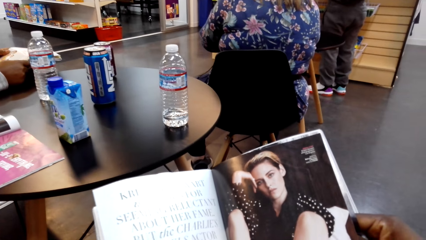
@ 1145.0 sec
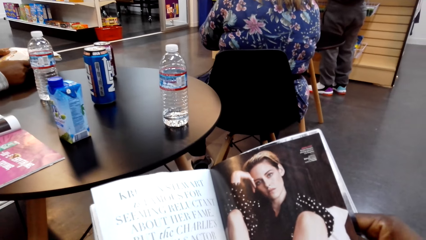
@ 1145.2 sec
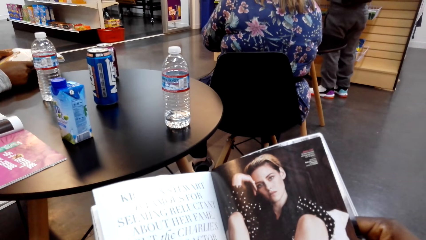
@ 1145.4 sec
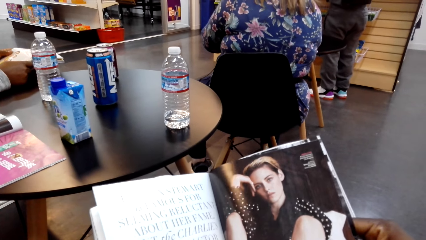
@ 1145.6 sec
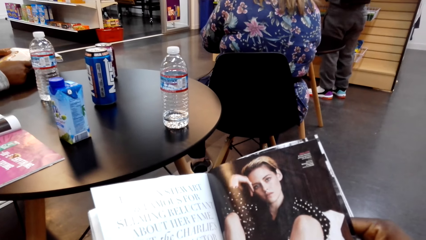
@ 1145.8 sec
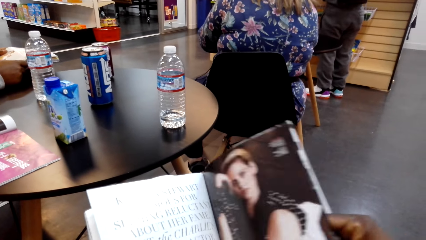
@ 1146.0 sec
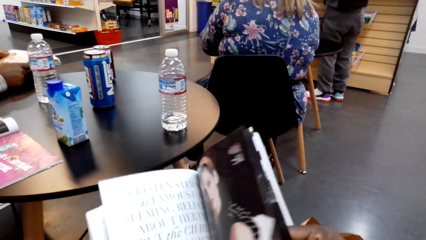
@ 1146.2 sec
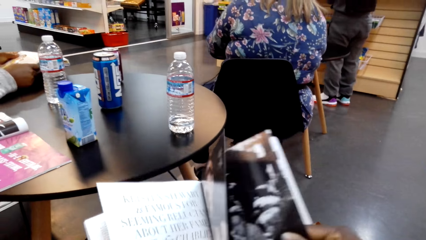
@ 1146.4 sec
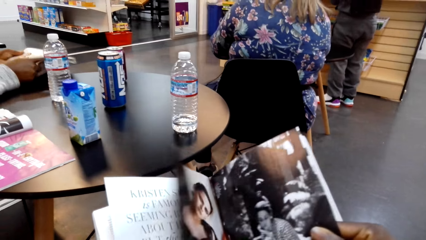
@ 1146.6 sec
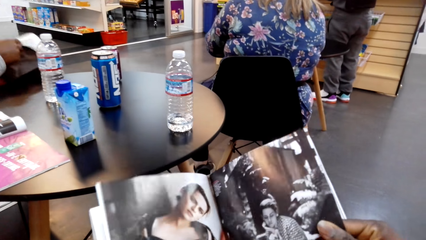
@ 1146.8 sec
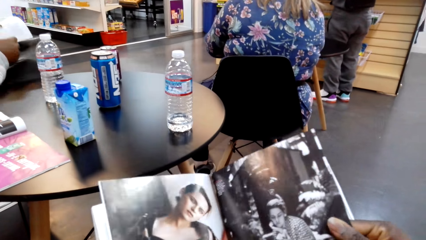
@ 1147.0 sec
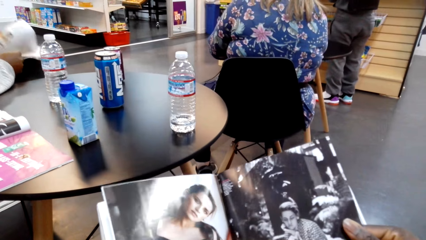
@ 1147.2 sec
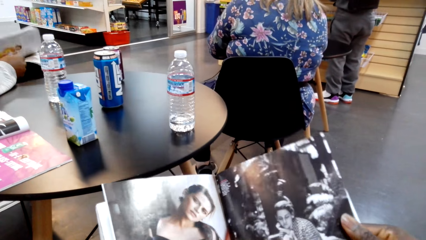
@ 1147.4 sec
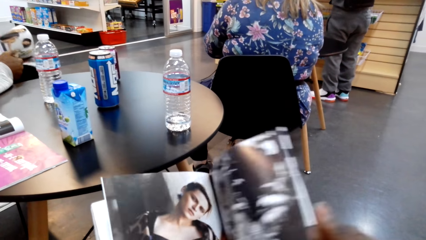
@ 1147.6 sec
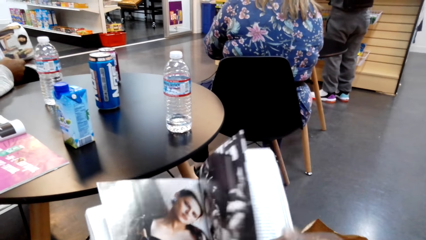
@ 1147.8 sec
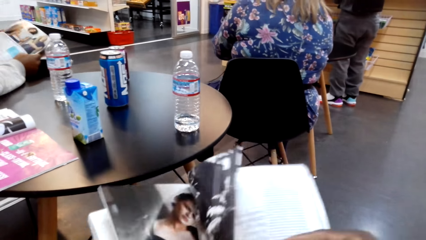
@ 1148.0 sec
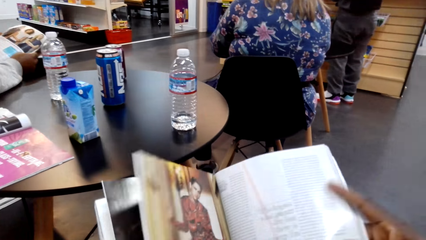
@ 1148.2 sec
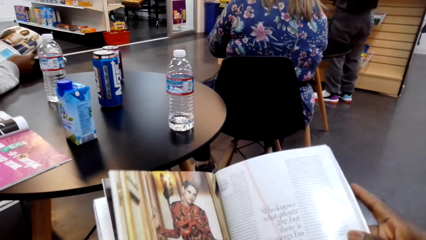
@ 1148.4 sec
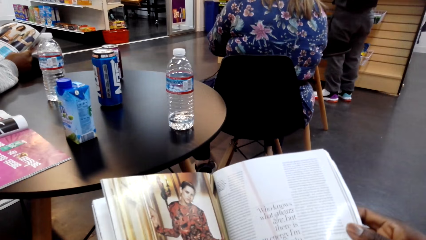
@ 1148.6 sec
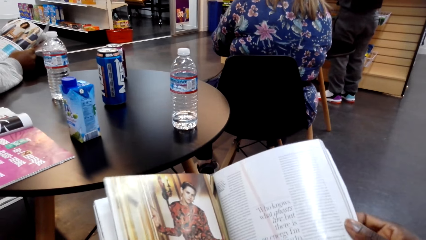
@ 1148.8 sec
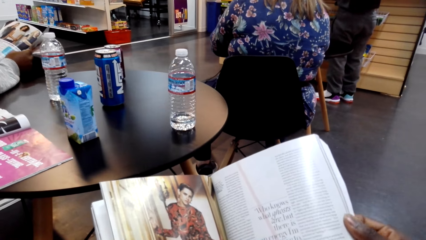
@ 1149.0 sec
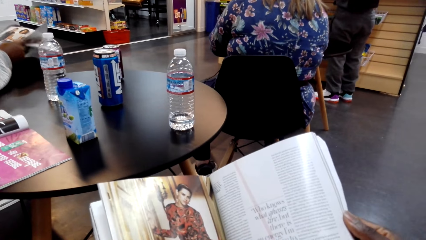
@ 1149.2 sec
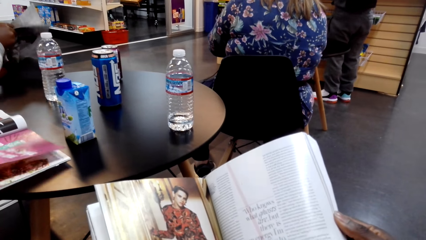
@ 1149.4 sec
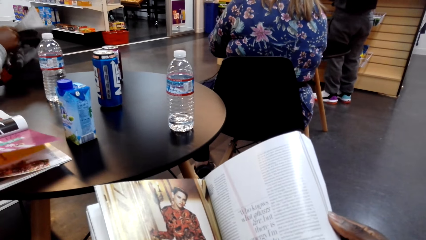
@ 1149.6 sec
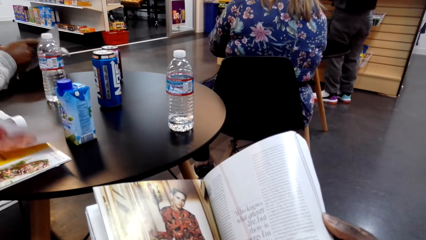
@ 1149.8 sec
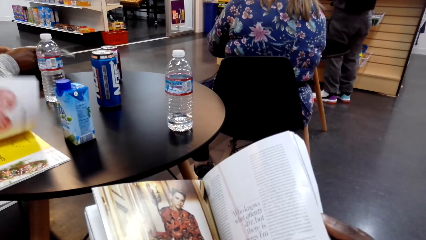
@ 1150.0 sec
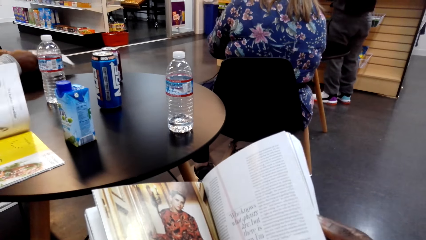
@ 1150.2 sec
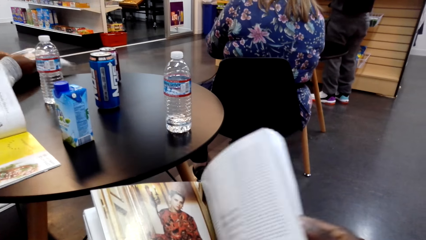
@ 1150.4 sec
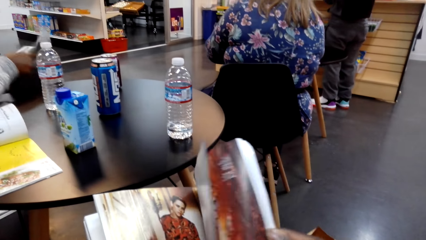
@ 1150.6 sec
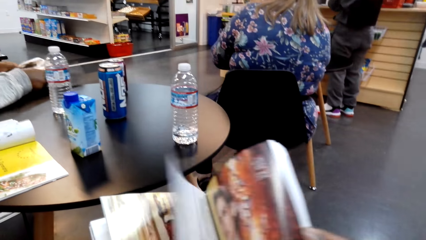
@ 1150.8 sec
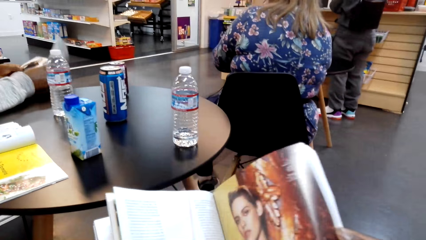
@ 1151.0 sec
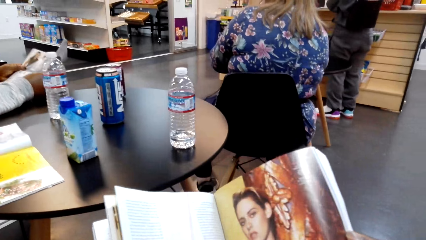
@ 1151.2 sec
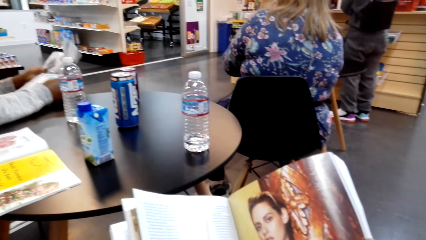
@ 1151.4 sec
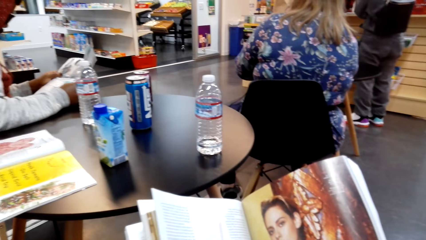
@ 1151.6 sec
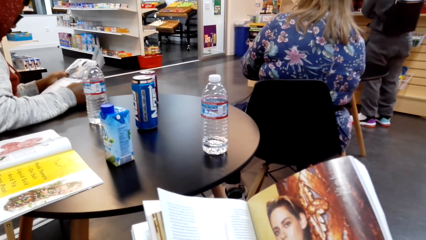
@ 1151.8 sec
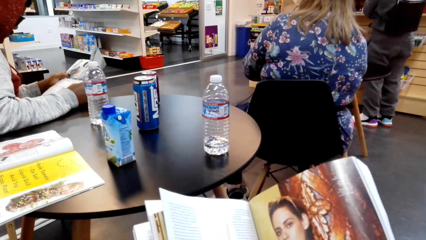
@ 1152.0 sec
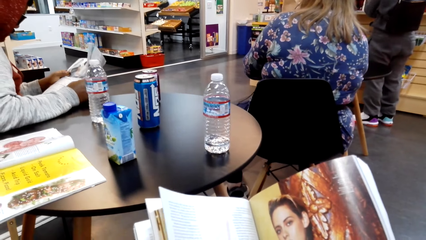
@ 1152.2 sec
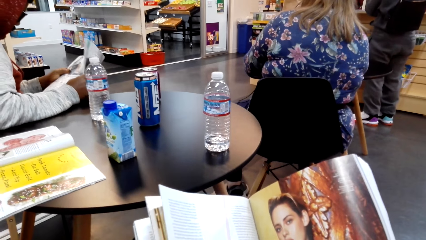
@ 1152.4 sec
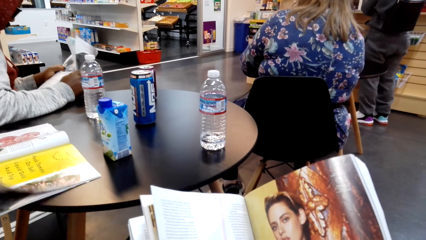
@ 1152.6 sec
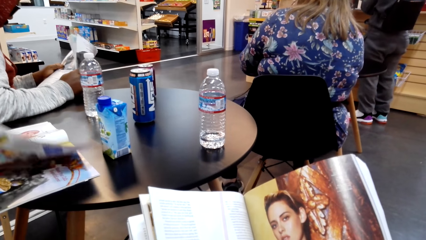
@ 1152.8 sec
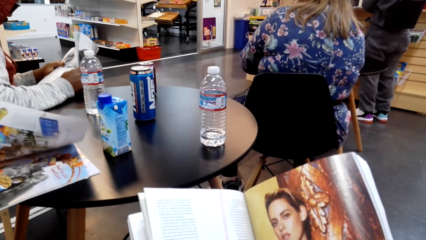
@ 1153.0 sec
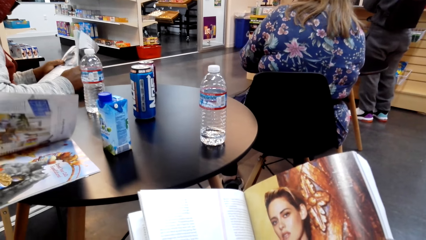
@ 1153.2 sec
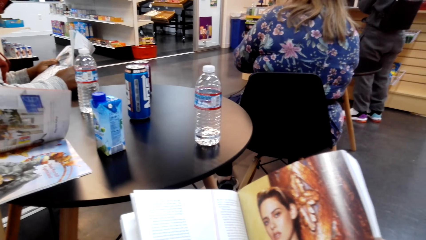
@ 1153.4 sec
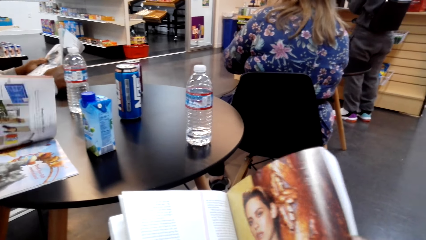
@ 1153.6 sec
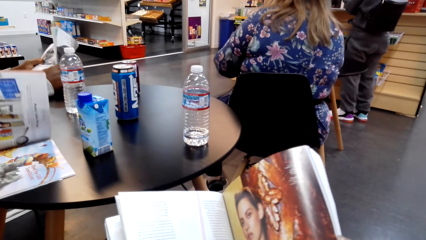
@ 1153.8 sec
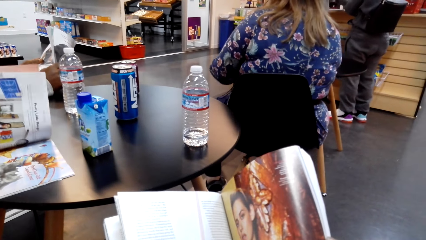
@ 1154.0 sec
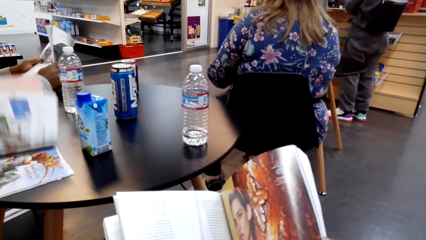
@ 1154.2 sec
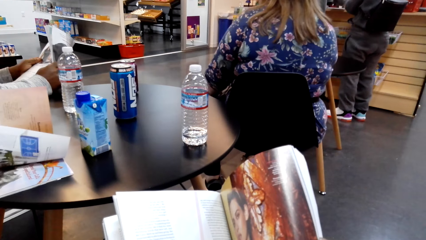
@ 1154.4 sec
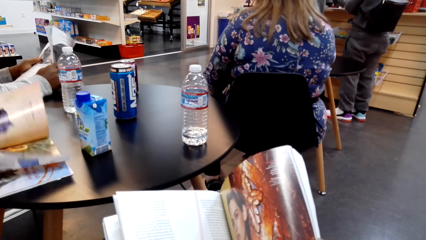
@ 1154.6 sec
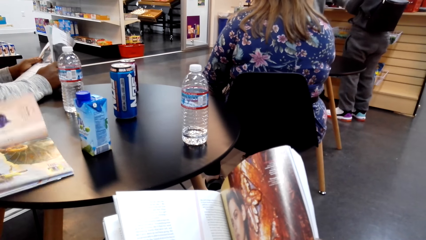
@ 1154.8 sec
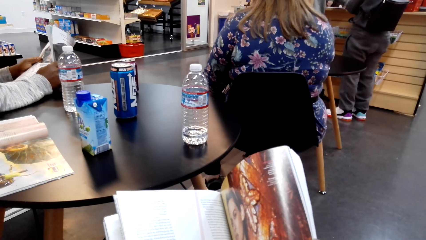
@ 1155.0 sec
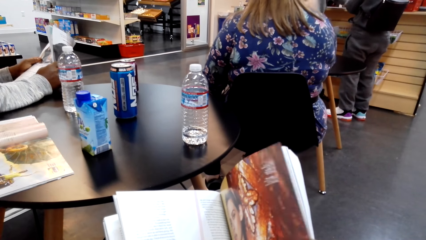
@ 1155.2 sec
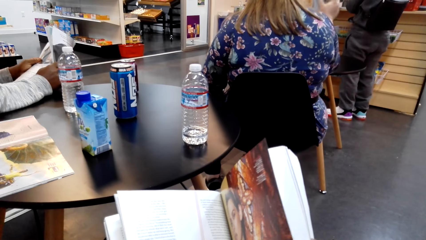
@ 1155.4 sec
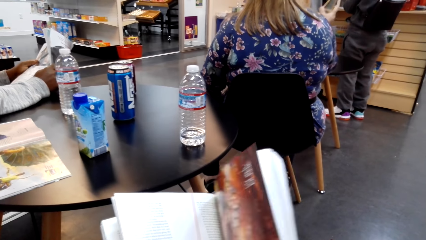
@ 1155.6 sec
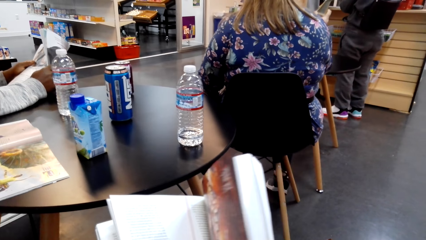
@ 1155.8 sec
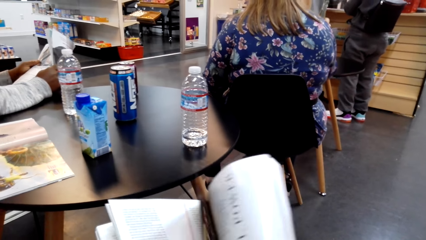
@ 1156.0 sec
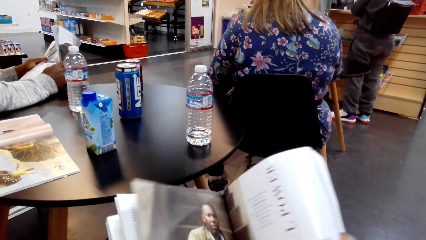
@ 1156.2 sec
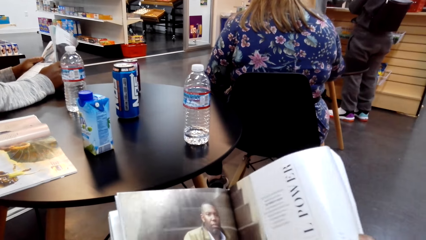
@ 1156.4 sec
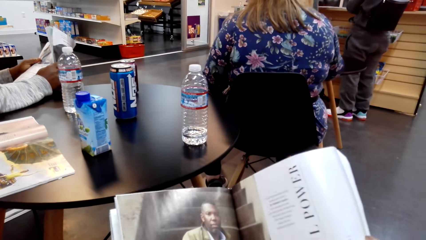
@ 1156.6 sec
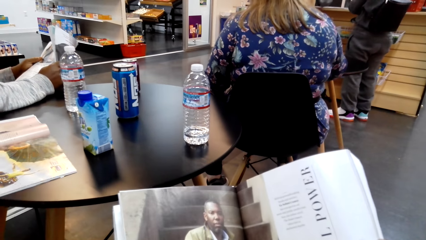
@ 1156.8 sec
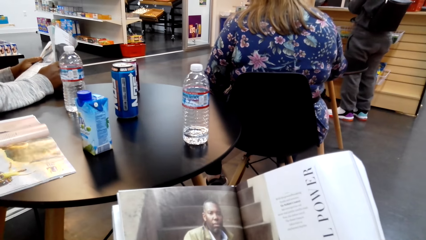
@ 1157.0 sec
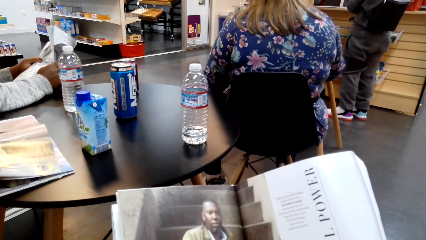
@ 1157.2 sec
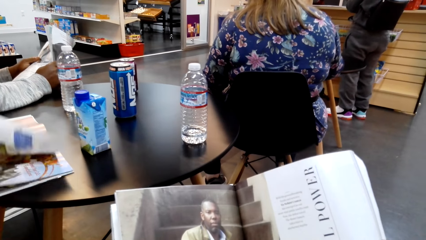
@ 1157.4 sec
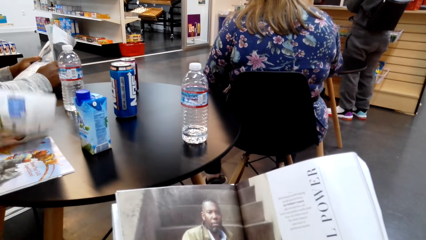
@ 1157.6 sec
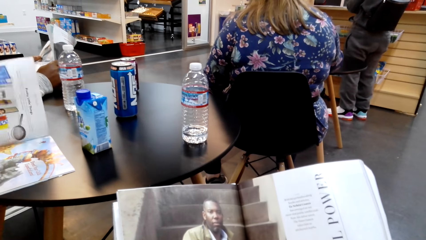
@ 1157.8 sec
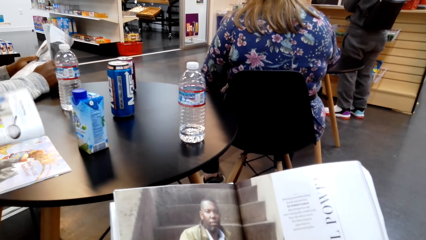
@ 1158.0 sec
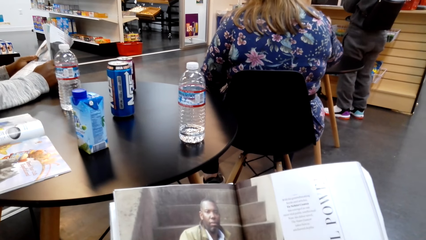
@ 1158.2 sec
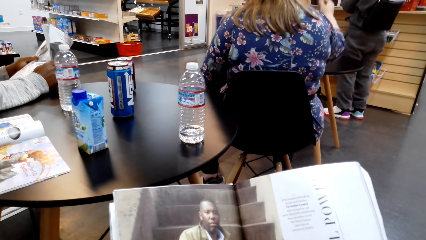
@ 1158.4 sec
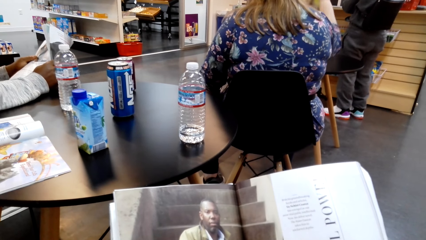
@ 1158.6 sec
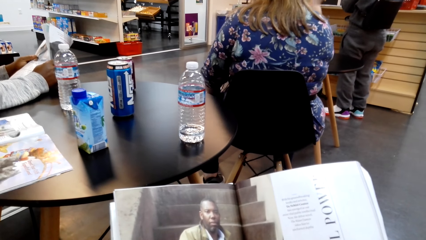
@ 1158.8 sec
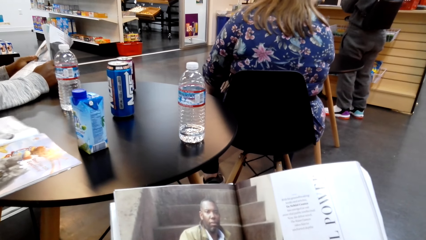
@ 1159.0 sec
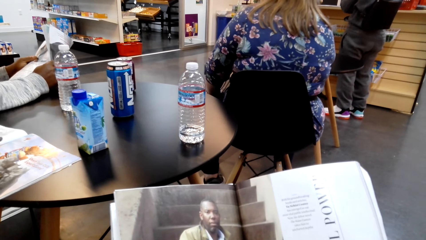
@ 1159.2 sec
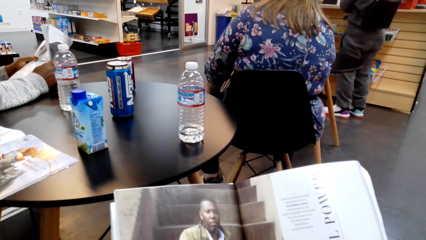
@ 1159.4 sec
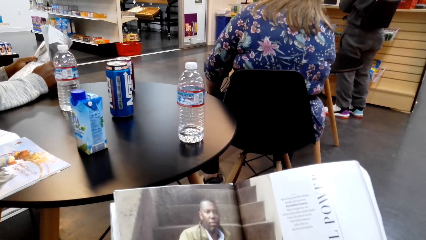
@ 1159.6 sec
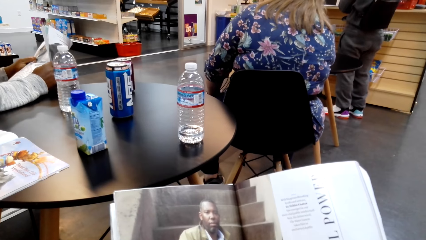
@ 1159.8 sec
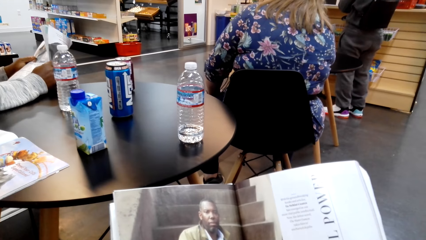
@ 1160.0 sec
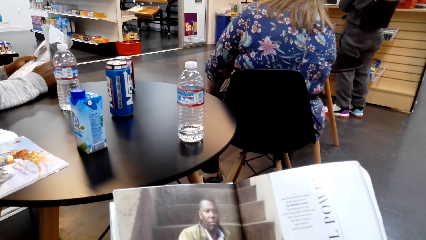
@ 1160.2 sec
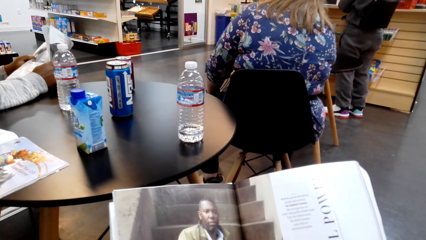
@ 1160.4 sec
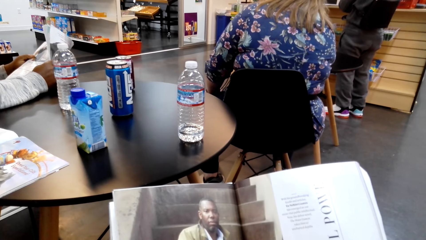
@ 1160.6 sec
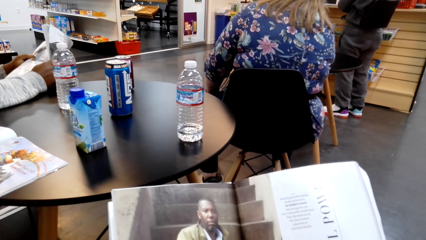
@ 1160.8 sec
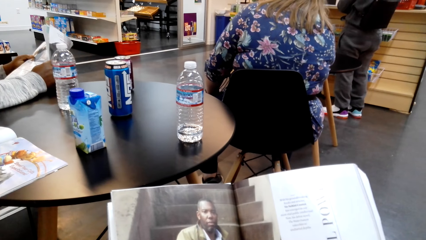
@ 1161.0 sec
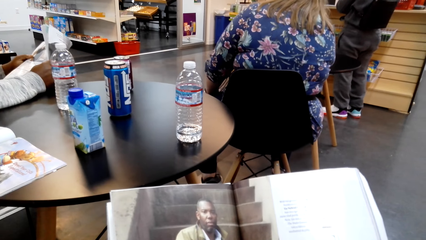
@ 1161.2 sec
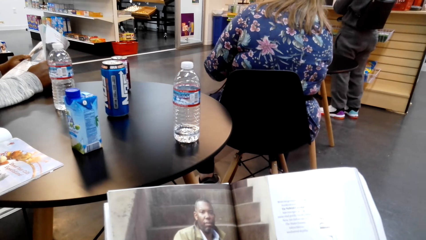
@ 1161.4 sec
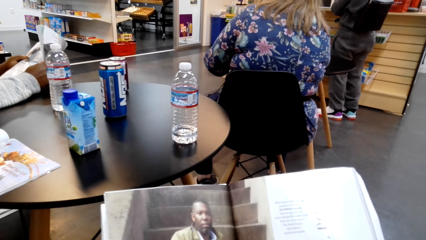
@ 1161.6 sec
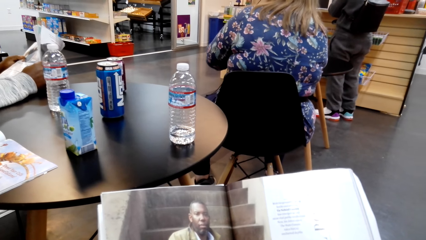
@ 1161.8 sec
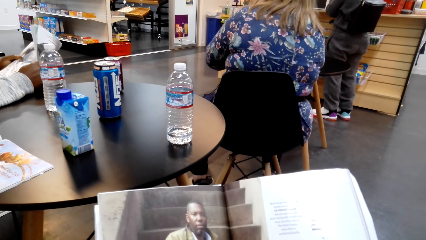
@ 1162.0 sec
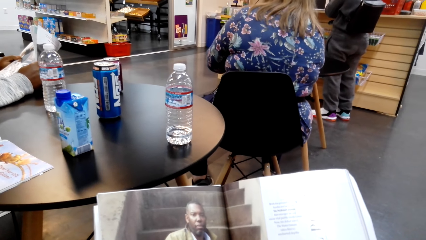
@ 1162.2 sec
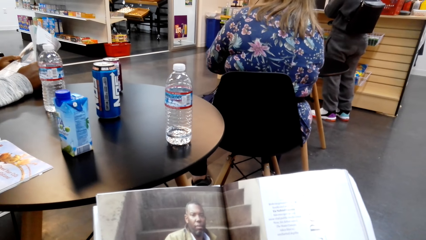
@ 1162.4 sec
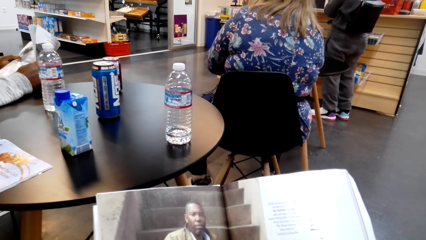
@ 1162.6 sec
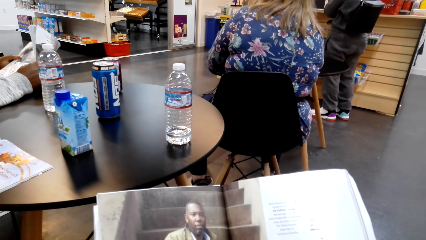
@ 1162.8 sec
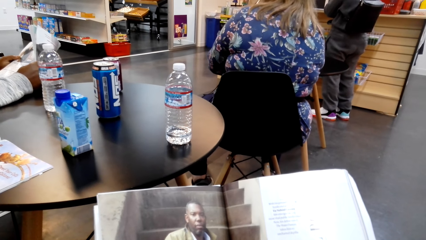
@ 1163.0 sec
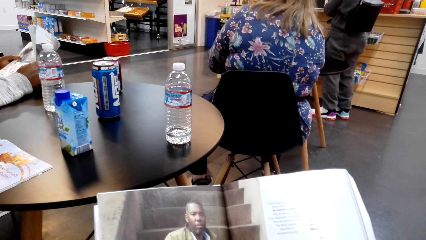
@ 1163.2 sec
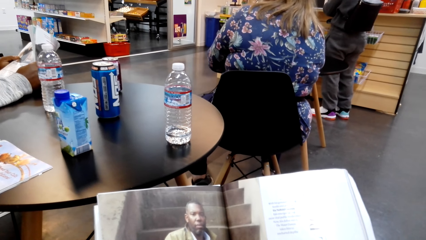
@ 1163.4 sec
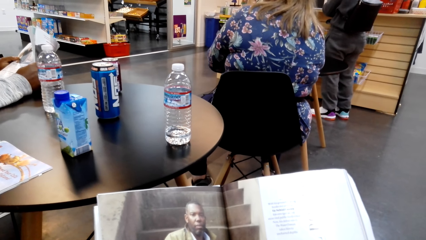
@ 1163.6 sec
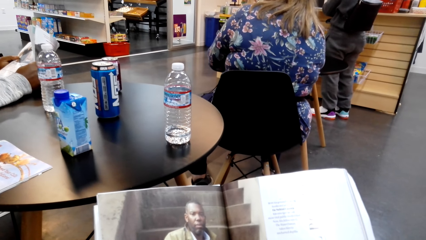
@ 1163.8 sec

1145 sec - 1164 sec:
The camera wearer turns the page of the magazine. They read the magazine. A man turns the page of the magazine. The camera wearer turns the page of the magazine. Another man reads a magazine. The camera wearer reads the magazine. They turn the page of the magazine and read the magazine.
